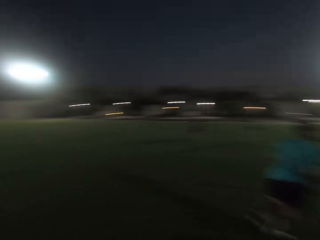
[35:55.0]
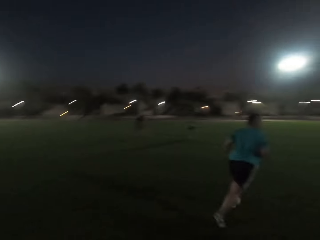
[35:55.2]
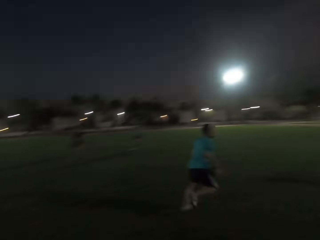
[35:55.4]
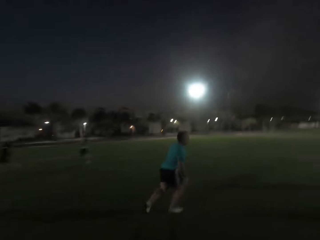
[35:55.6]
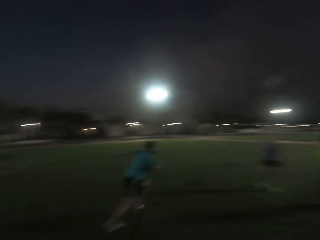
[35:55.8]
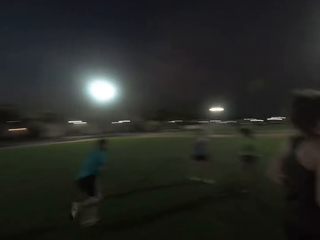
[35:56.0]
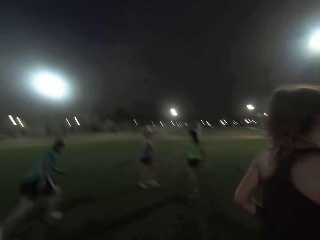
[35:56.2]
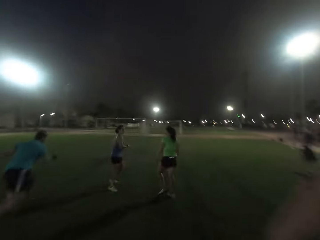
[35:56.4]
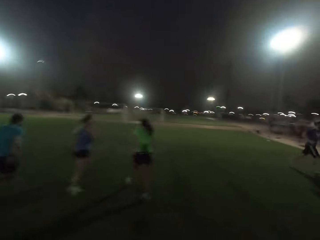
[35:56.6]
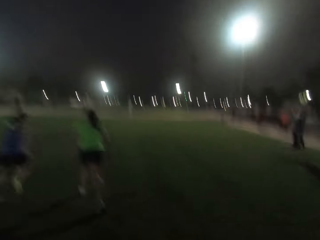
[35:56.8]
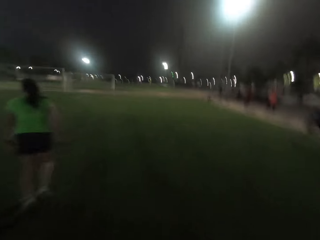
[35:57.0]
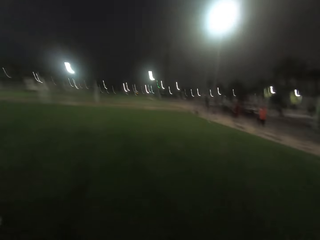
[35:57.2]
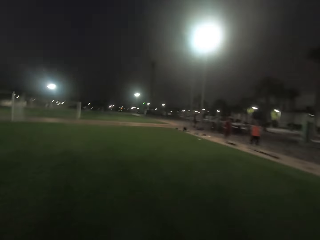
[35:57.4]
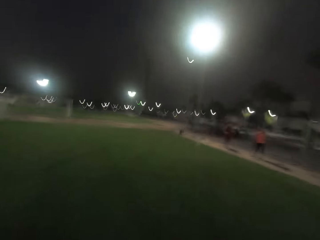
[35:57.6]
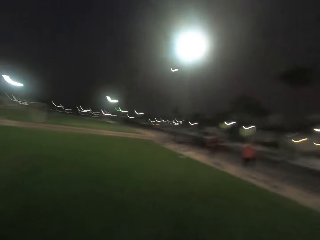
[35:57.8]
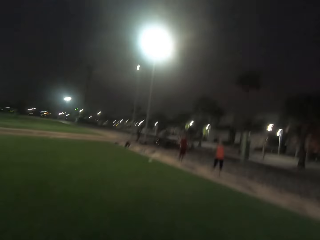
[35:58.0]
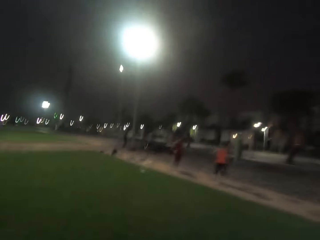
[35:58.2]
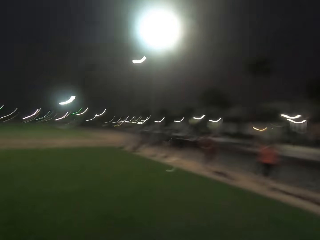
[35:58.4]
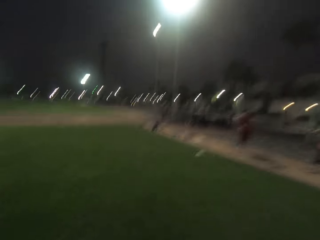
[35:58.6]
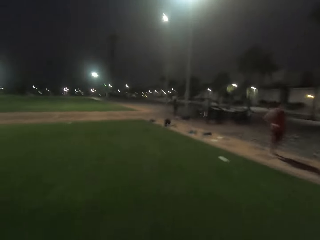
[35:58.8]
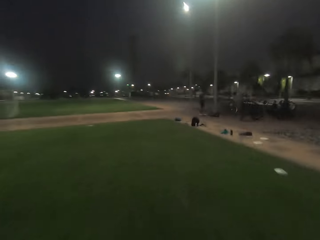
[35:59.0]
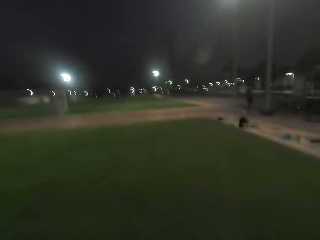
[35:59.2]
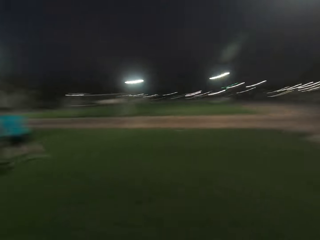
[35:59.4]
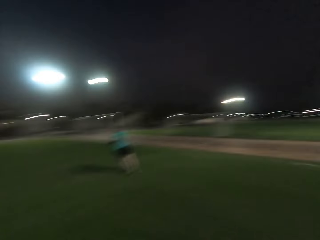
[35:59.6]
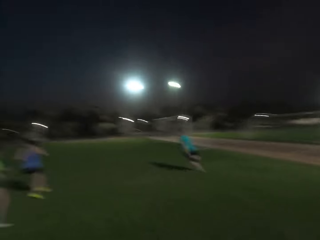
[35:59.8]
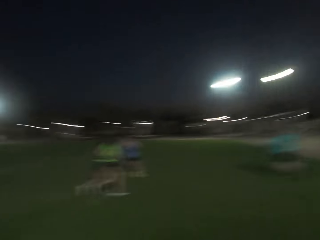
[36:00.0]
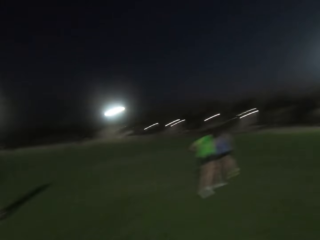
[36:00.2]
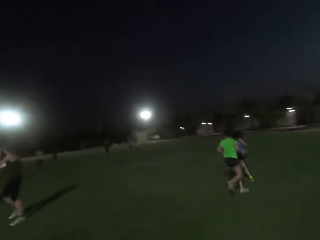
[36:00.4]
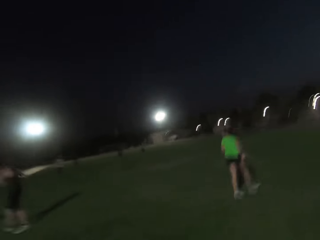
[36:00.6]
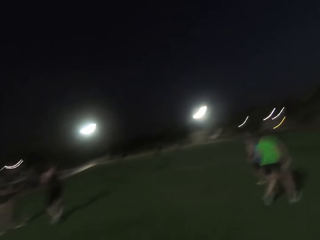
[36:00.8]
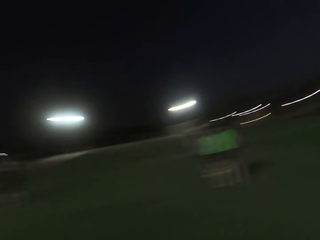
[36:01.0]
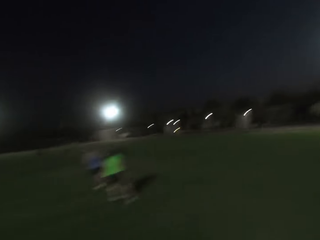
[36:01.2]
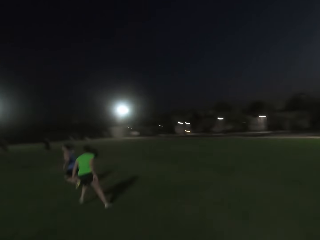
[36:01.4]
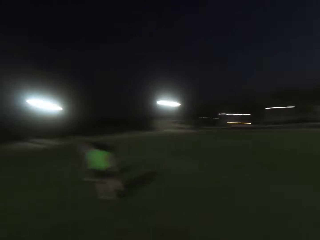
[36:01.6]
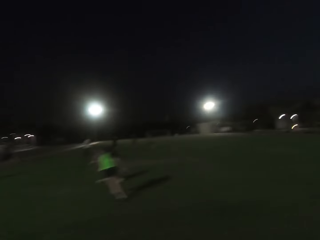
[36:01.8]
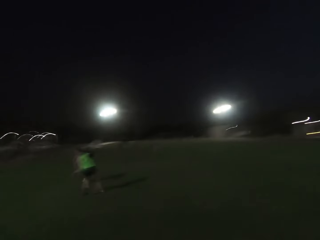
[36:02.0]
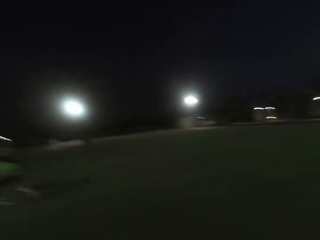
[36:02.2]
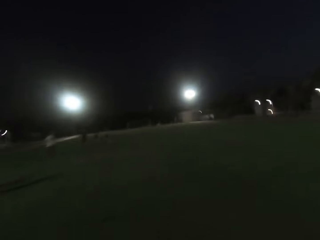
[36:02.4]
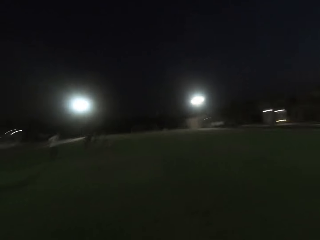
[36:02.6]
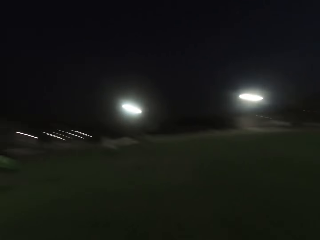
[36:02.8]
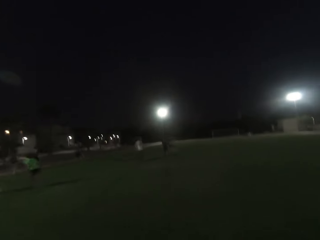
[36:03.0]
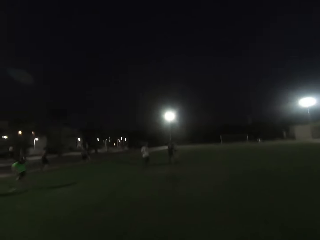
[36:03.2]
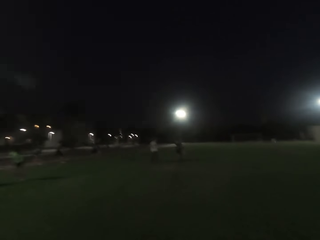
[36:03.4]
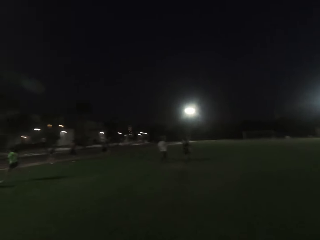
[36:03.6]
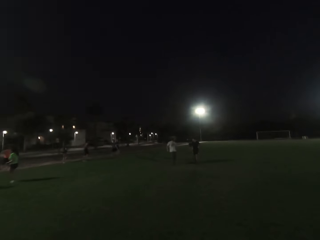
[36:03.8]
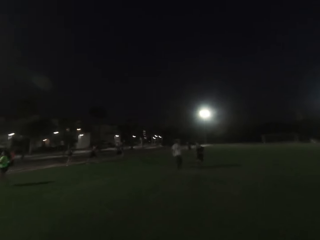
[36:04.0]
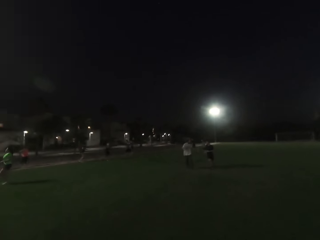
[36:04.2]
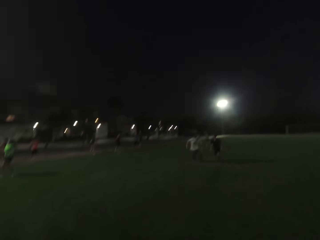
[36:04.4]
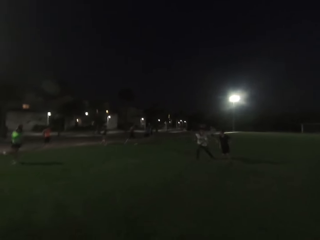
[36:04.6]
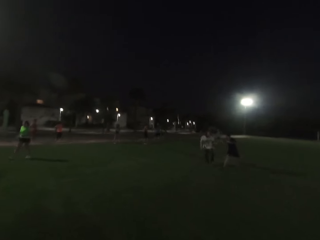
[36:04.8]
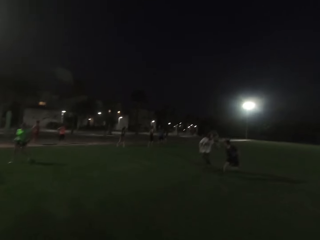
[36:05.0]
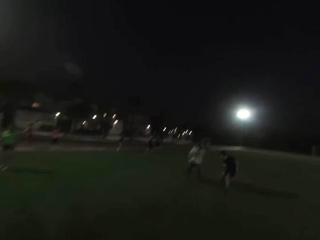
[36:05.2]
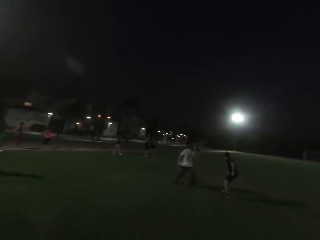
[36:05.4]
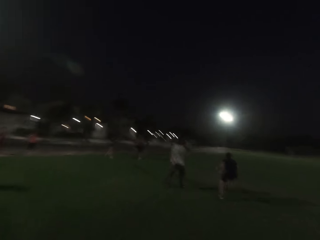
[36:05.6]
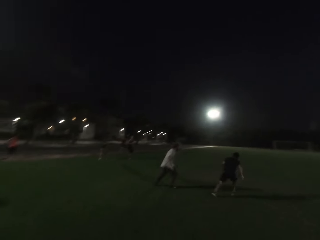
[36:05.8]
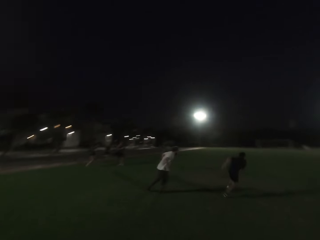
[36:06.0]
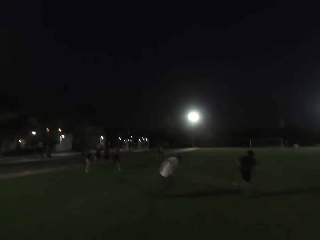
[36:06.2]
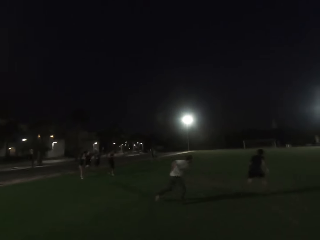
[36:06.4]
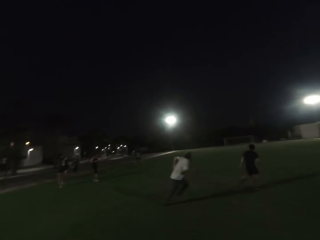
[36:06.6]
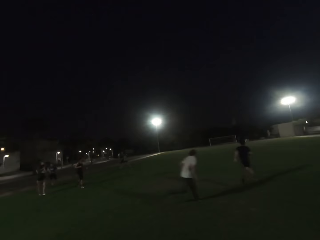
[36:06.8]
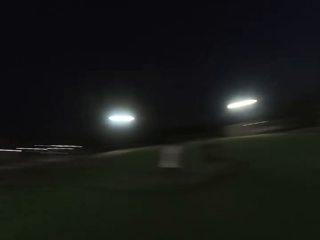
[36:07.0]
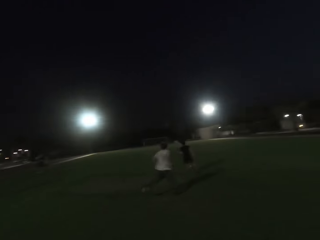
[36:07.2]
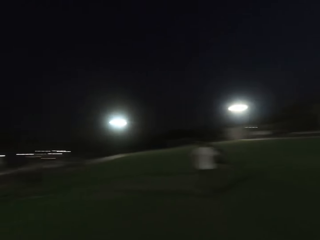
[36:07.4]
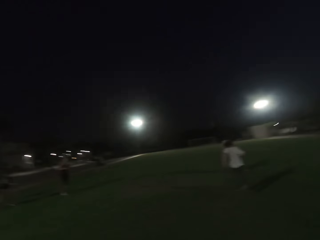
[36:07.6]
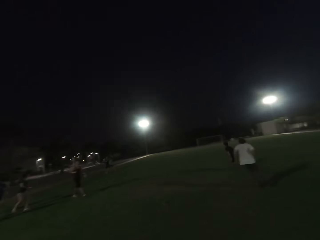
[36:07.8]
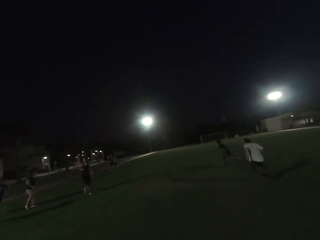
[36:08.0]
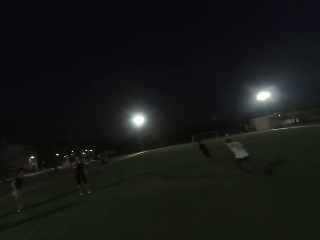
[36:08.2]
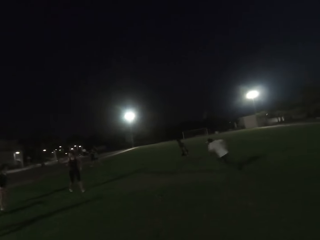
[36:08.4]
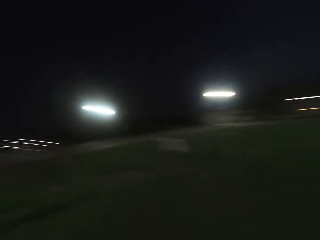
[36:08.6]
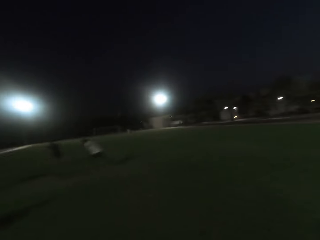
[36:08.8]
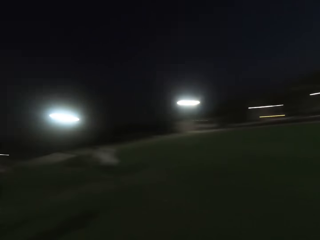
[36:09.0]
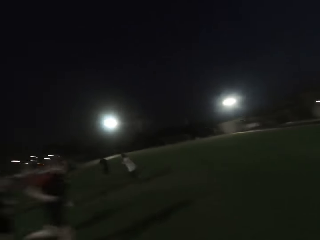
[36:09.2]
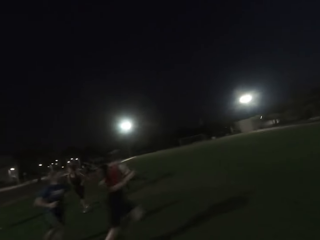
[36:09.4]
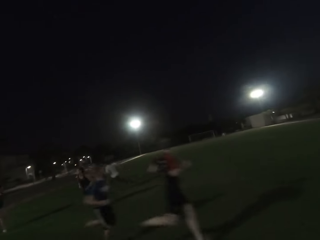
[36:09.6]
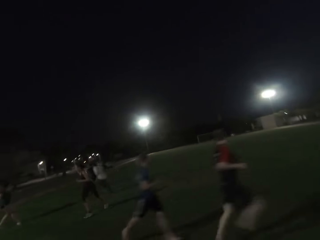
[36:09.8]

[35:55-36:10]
The camera wearer runs left. They look forward.

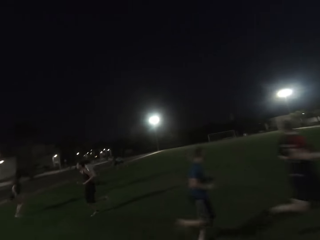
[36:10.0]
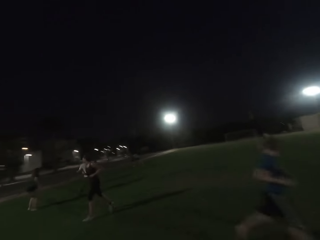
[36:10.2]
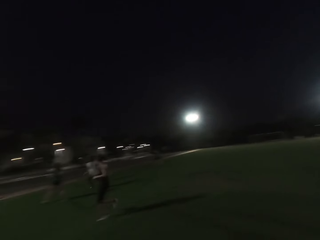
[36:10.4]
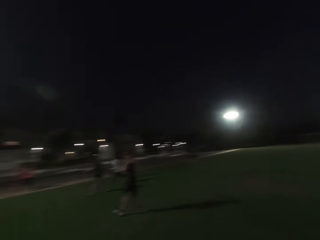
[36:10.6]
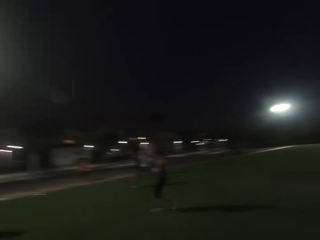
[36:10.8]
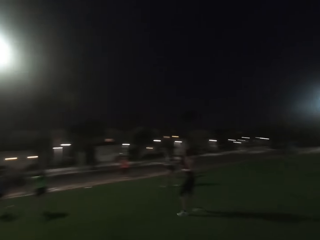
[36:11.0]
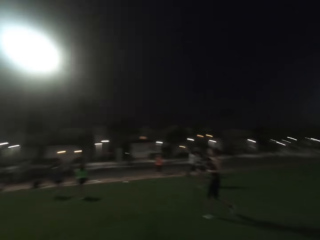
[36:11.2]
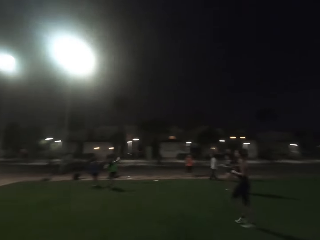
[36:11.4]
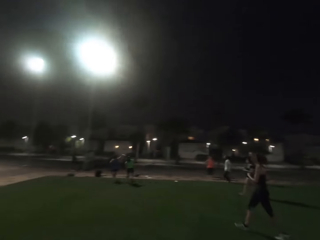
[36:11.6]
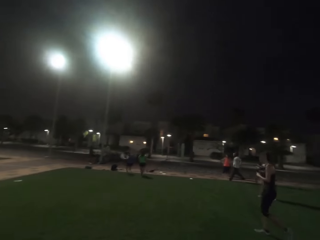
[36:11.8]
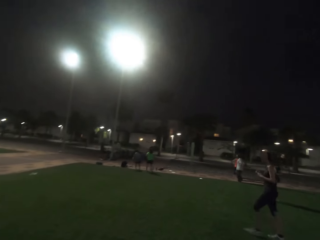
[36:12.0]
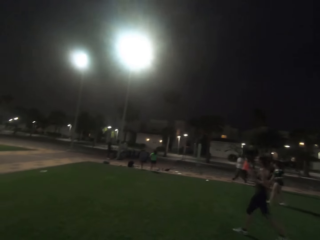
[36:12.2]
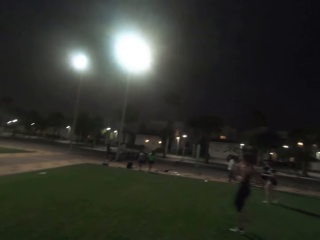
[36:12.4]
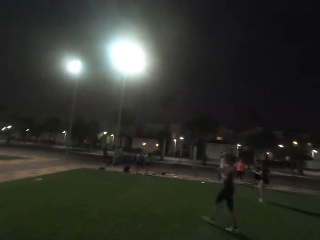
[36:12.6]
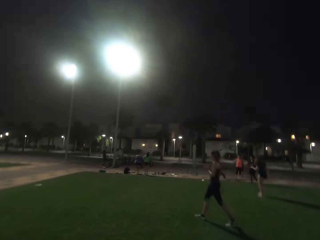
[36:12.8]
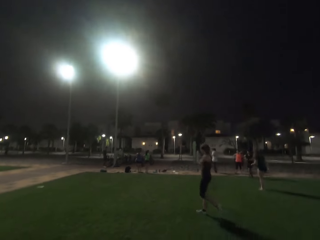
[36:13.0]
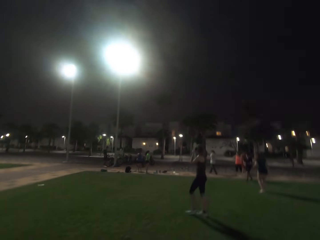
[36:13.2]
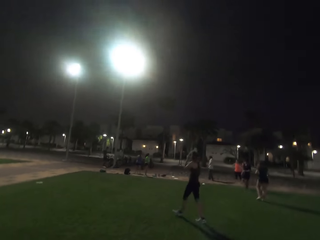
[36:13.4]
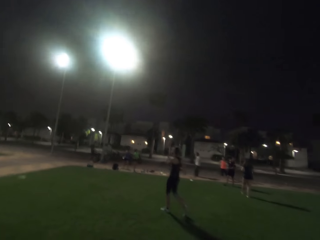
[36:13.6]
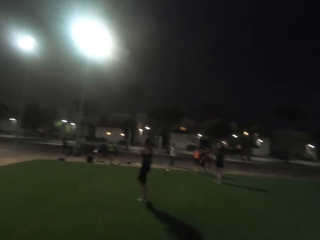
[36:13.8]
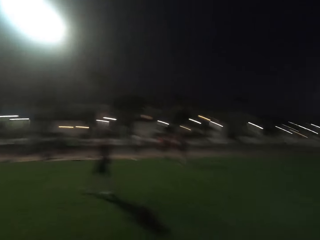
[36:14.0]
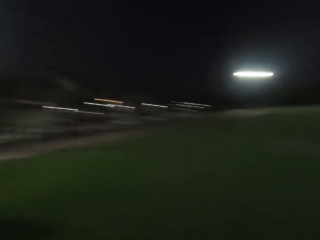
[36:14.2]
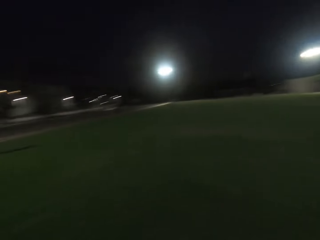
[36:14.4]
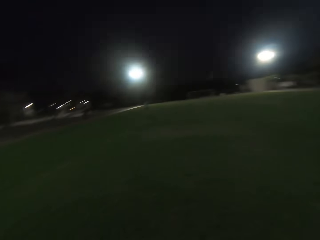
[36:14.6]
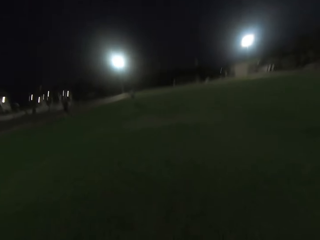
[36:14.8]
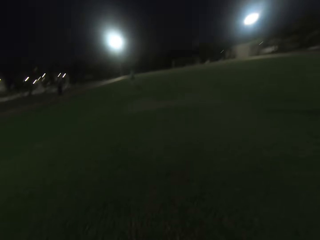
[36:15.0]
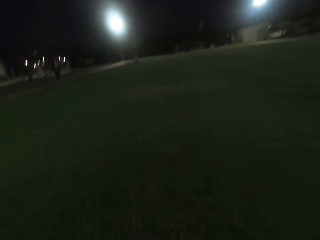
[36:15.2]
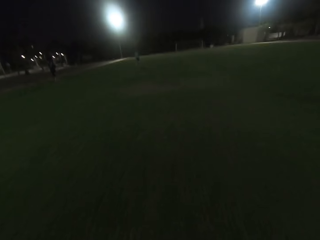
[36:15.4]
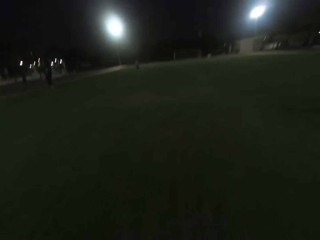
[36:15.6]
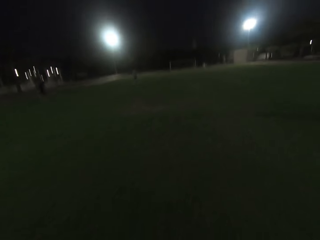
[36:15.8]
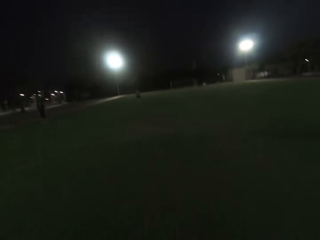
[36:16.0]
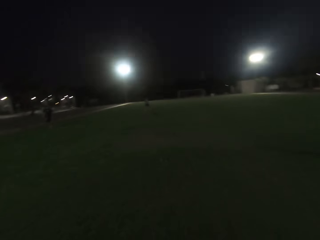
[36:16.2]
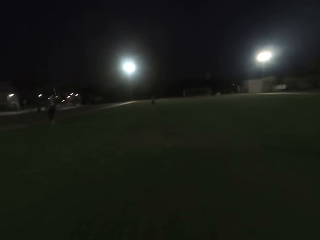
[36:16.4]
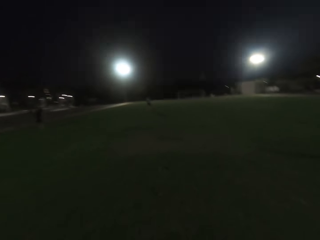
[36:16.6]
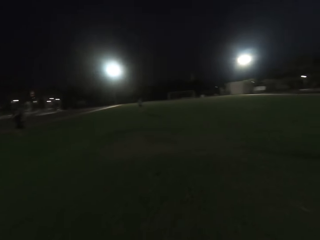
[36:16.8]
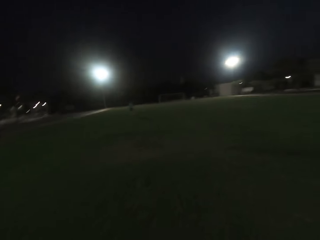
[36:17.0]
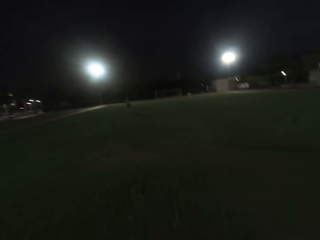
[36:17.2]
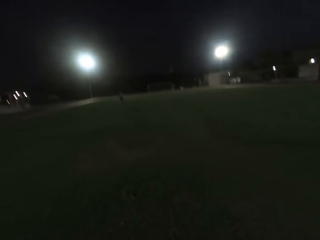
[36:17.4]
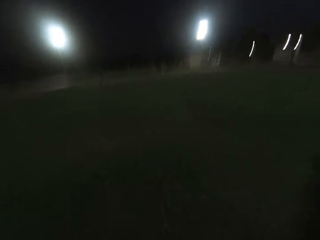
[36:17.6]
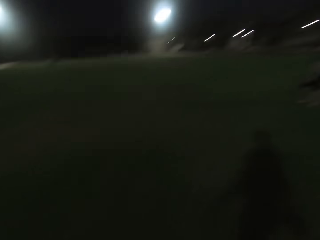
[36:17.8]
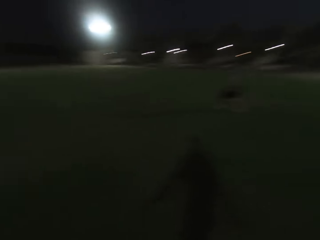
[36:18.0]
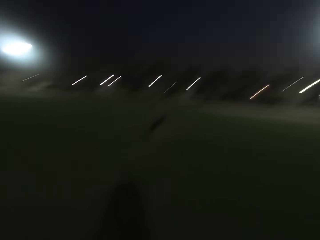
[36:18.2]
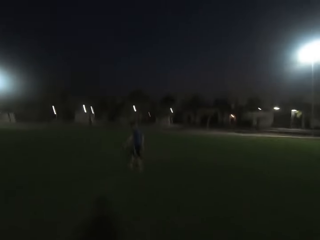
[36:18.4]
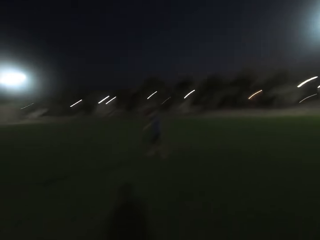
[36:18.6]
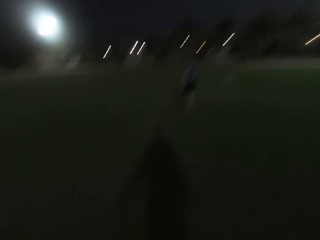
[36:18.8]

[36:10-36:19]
The camera wearer looks left. A woman catches a frisbee. The camera wearer walks forward.
